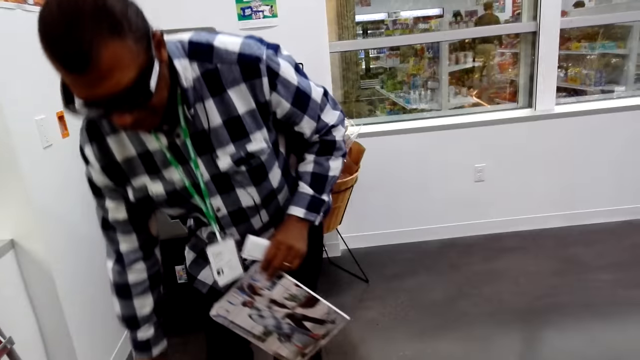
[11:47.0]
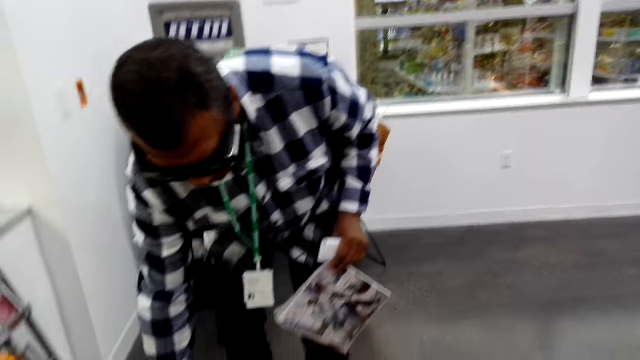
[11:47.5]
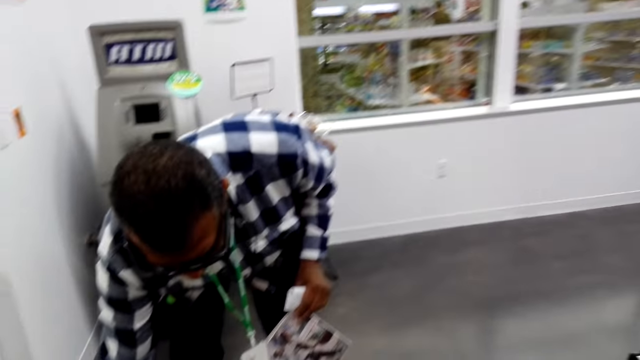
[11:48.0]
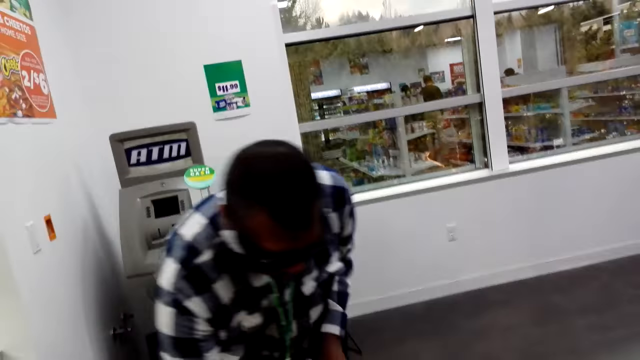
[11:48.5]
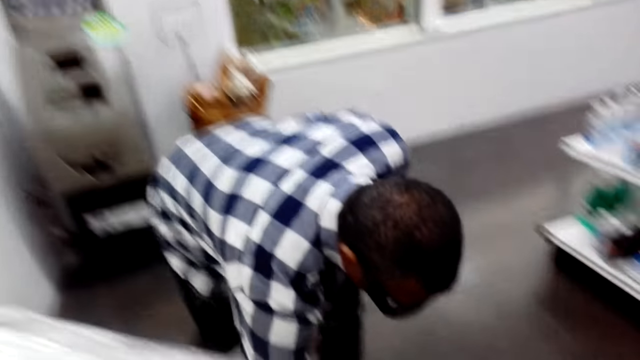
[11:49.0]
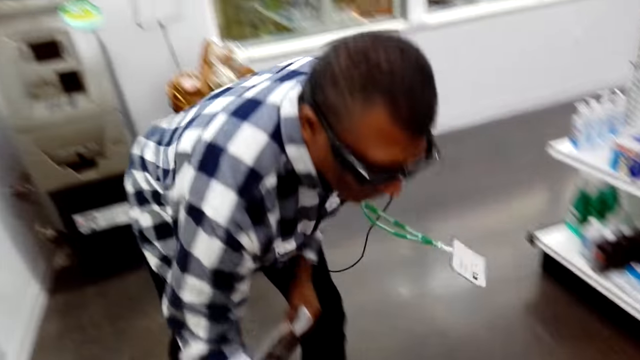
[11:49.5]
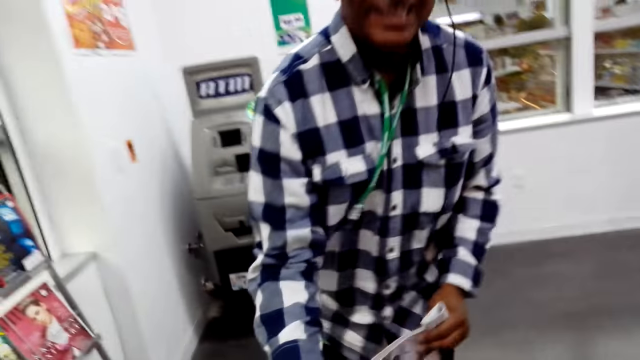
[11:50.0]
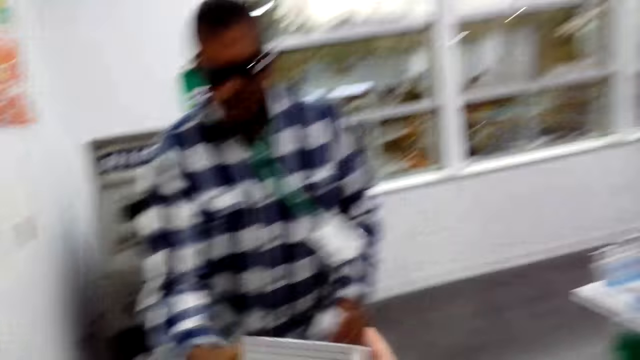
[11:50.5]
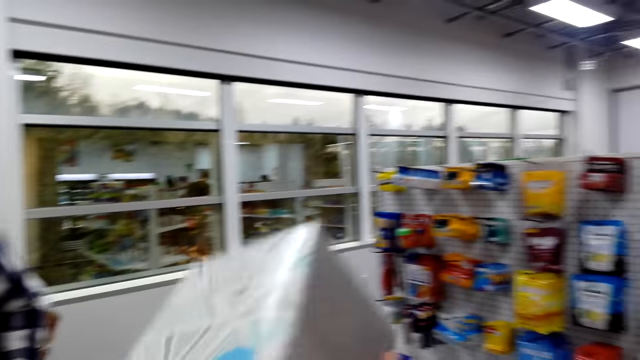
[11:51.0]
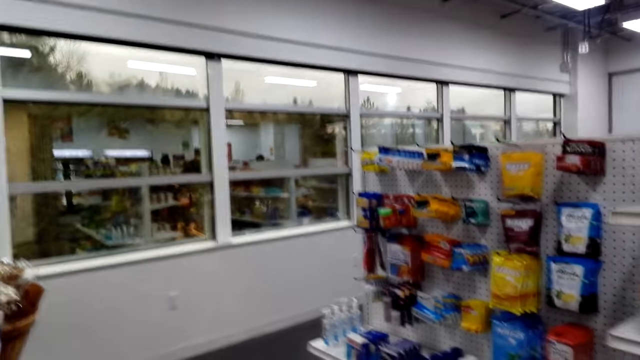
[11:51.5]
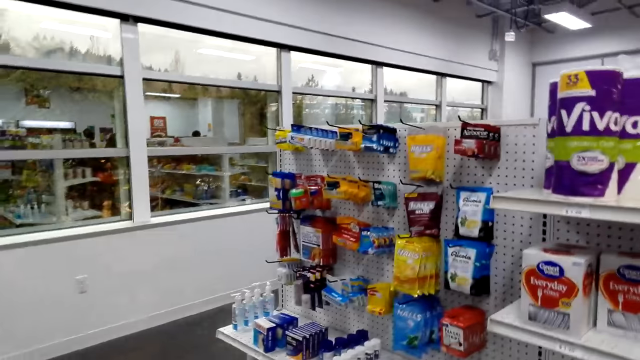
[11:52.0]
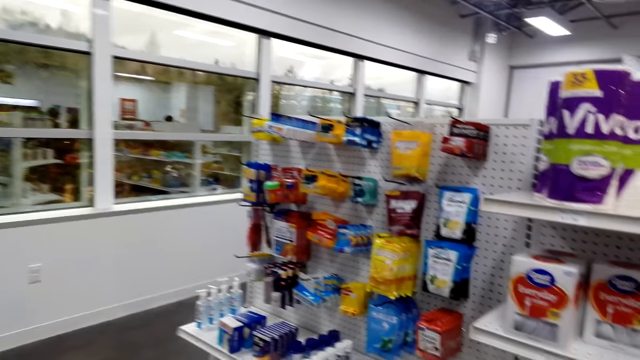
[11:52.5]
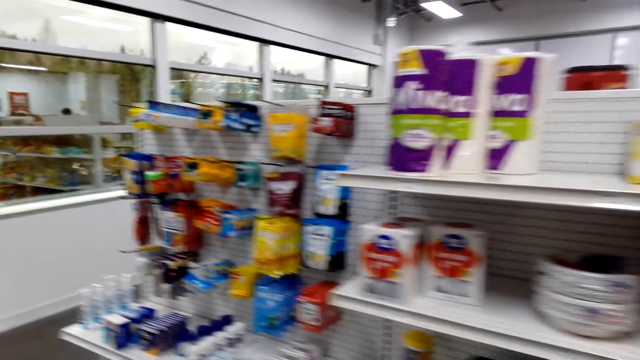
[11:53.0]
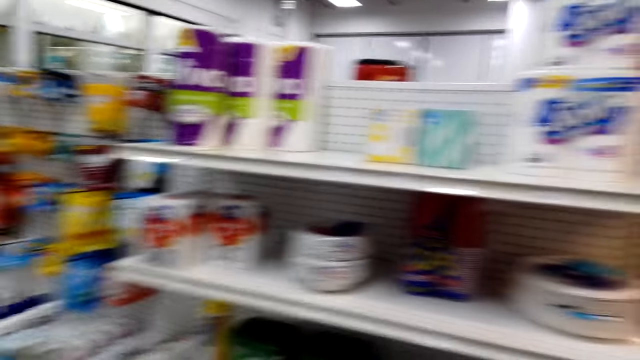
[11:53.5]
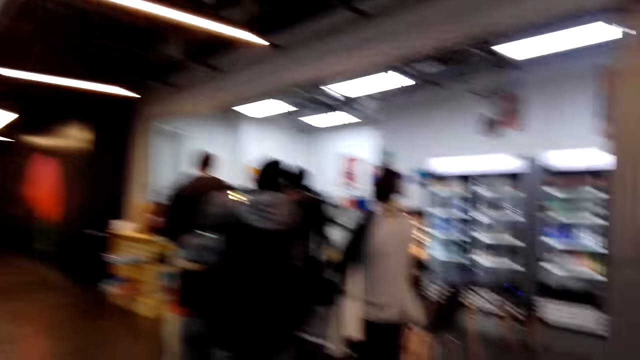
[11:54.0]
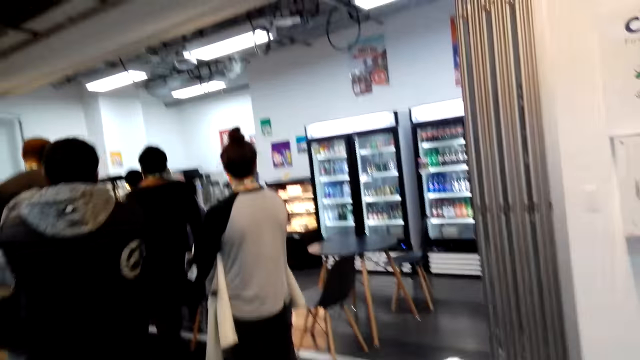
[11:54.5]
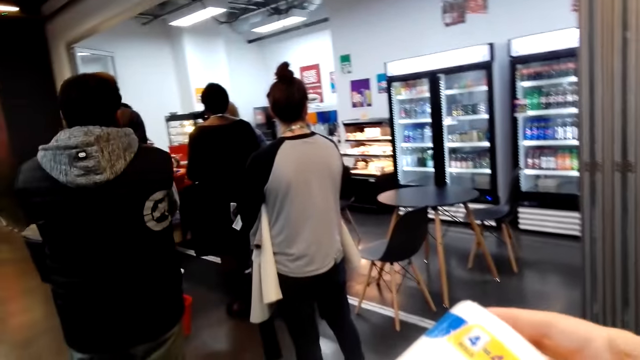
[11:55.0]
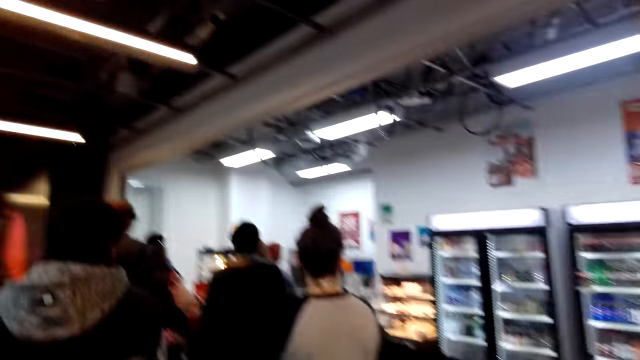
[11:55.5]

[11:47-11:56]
A man puts a basket on the floor. The man picks up the box. The camera wearer picks up the box from the man.

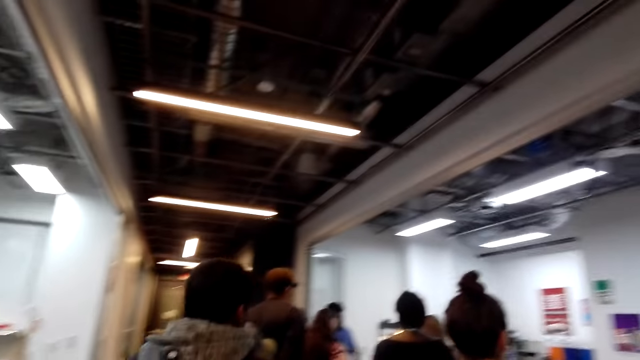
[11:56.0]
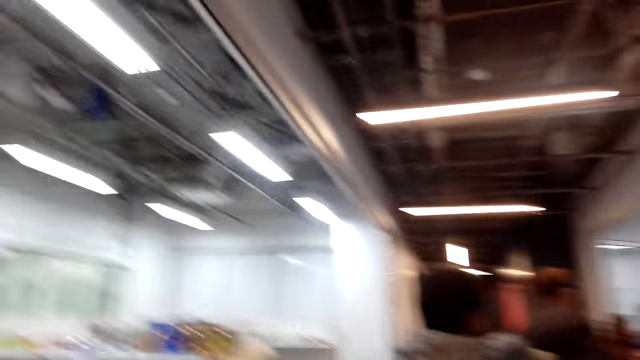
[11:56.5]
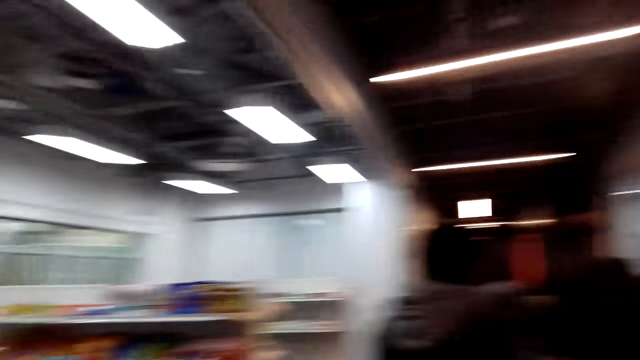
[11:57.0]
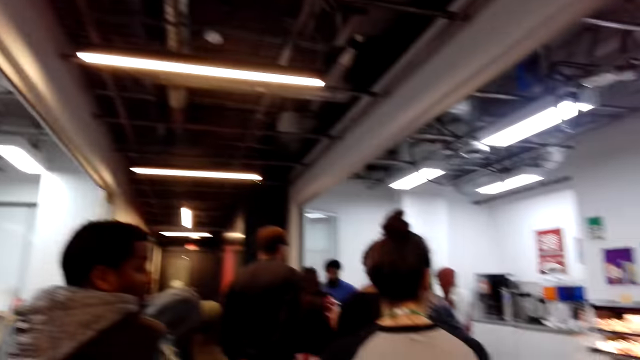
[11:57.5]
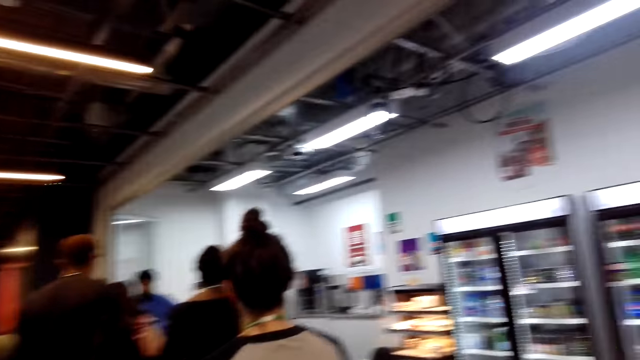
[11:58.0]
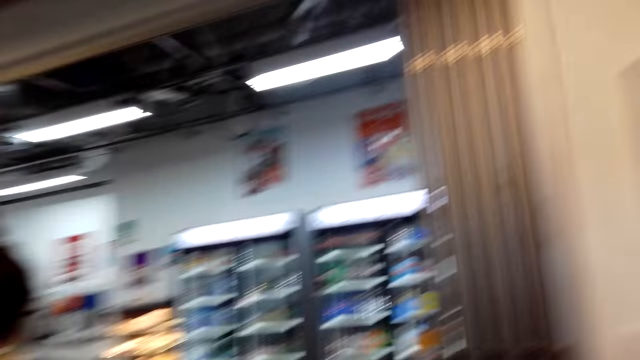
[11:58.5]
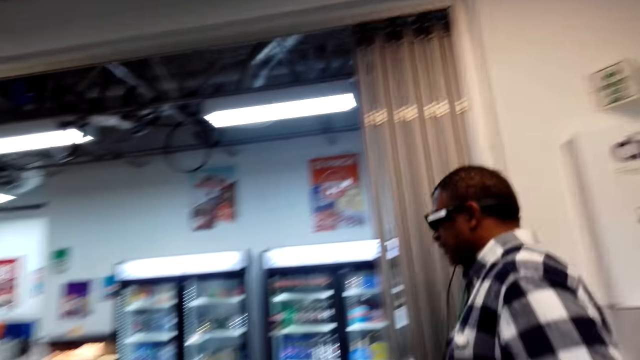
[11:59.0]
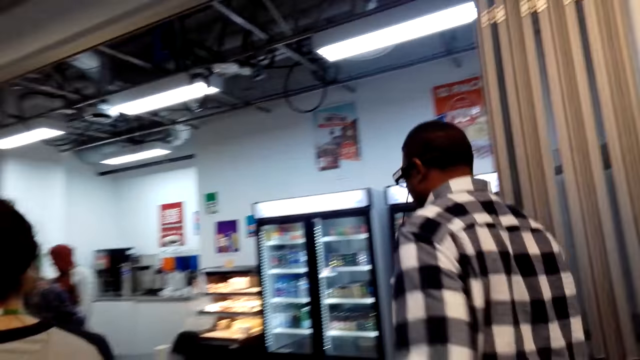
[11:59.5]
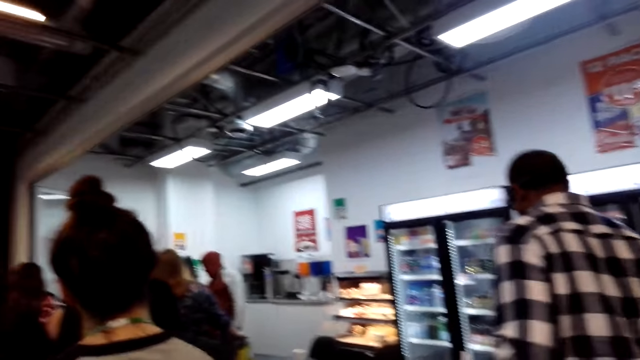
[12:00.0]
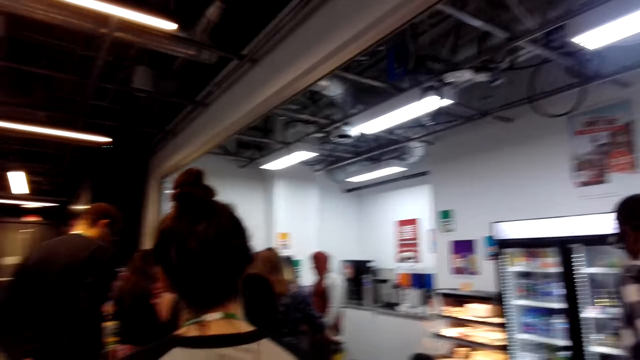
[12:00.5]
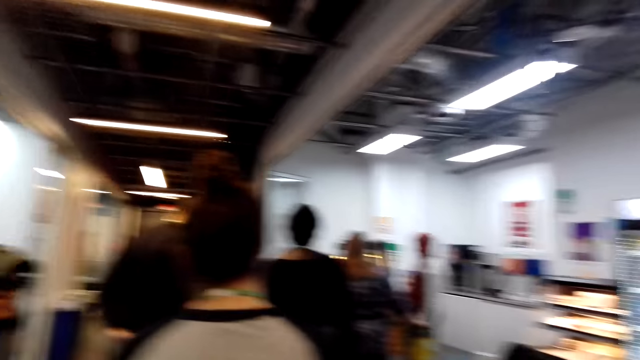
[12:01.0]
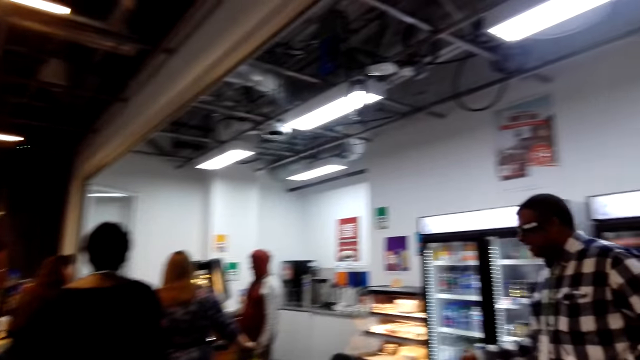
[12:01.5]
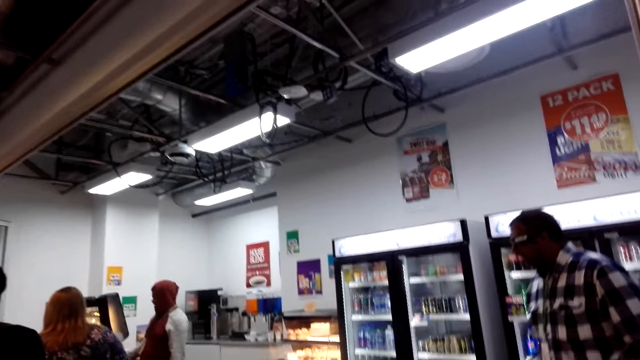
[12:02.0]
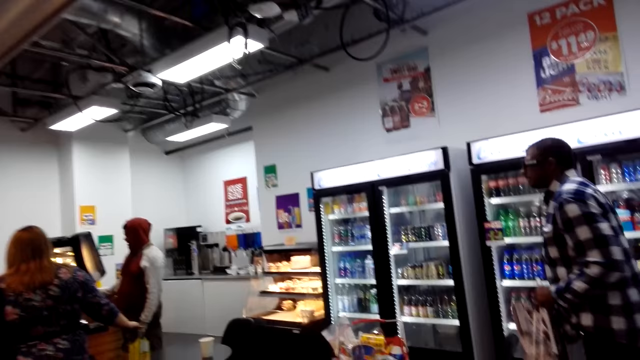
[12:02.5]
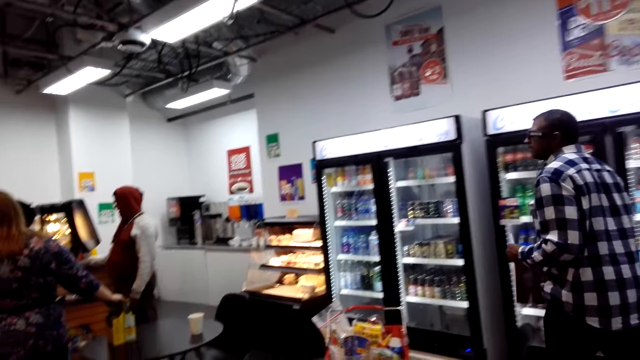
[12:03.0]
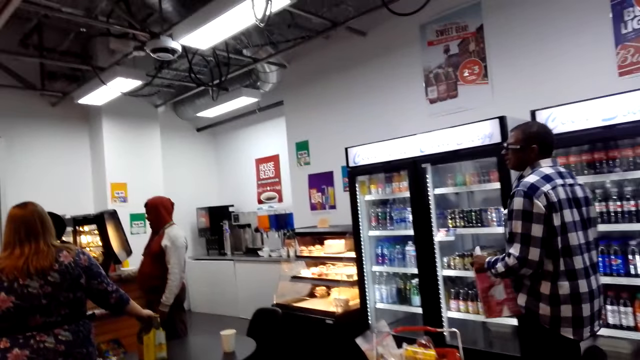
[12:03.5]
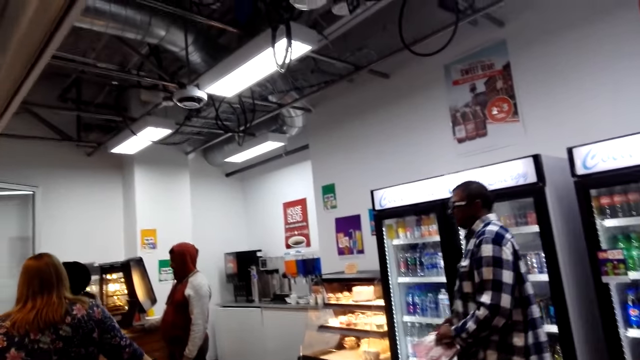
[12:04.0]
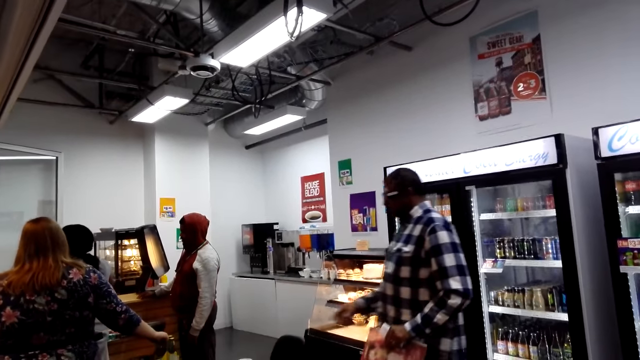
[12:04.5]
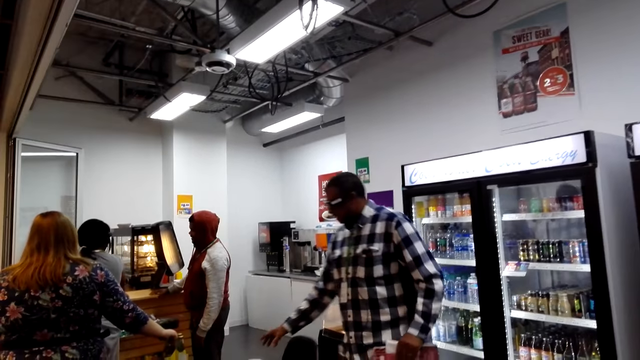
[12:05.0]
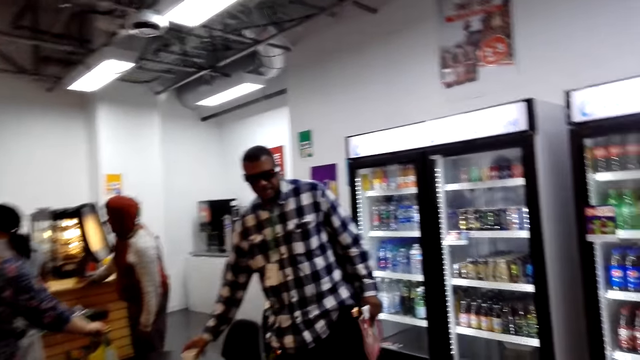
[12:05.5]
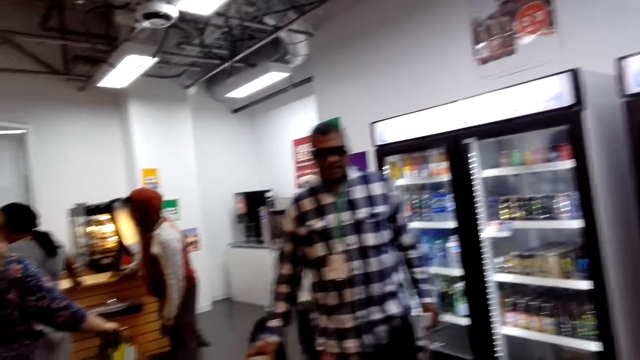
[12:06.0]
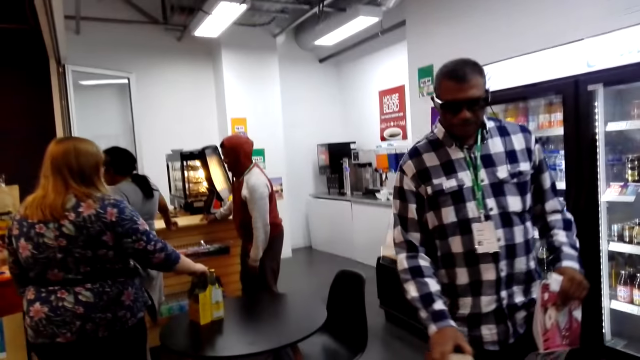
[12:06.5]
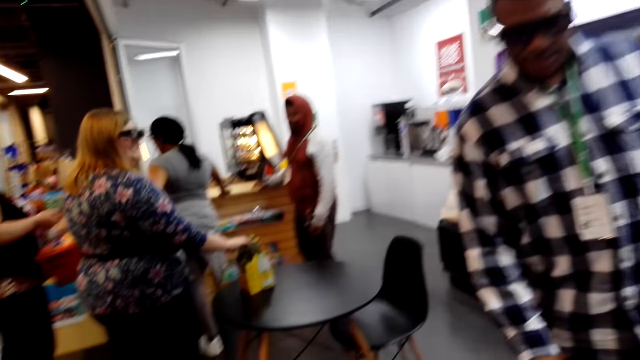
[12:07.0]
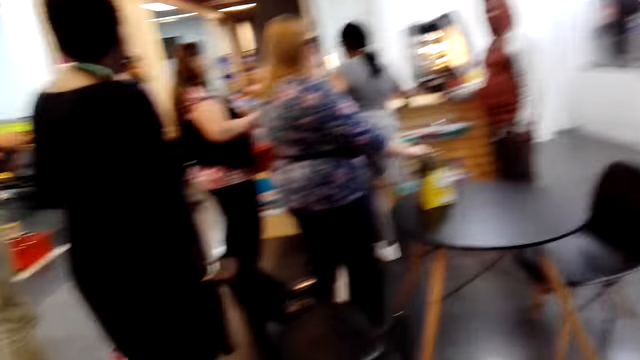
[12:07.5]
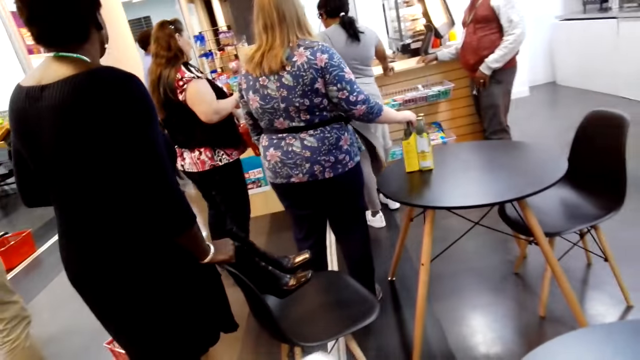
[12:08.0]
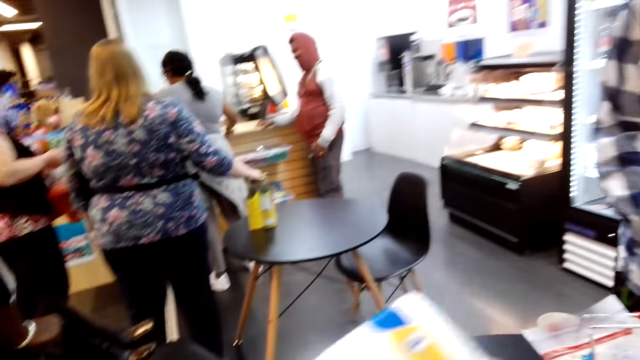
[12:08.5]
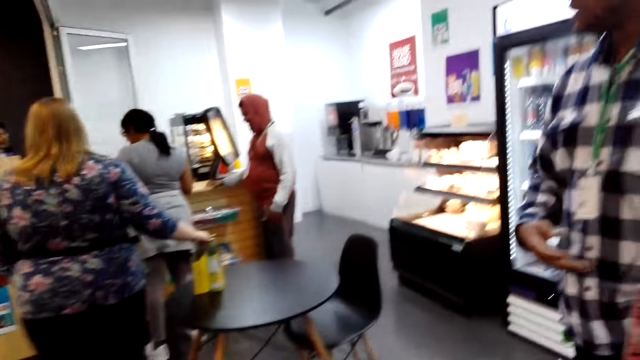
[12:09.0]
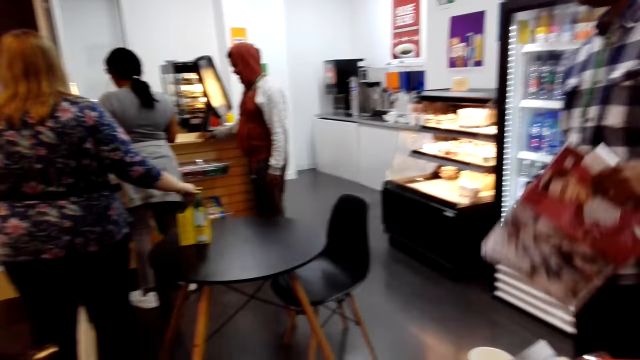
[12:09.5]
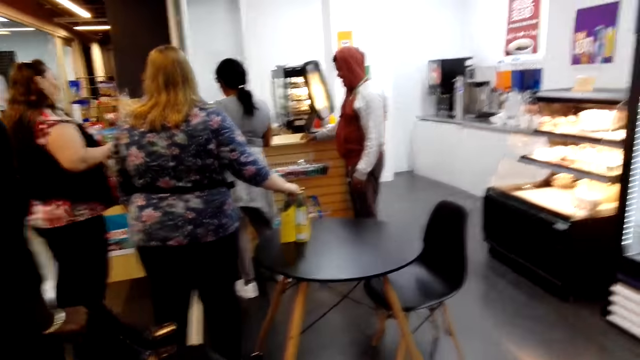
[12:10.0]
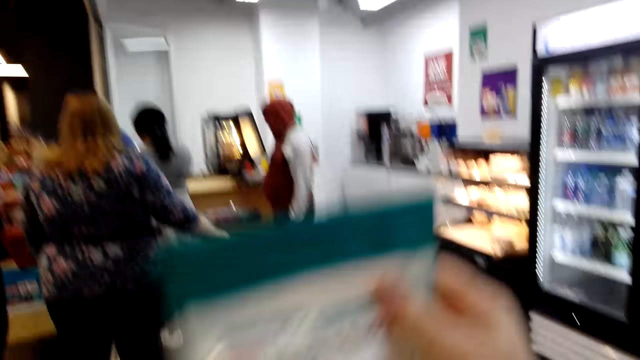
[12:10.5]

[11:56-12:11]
The camera wearer stands at the queue. A man walks to the table. The camera wearer moves towards the table. They place the stuffs on the table.
